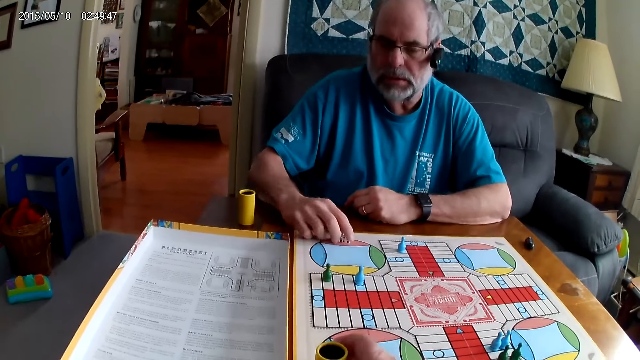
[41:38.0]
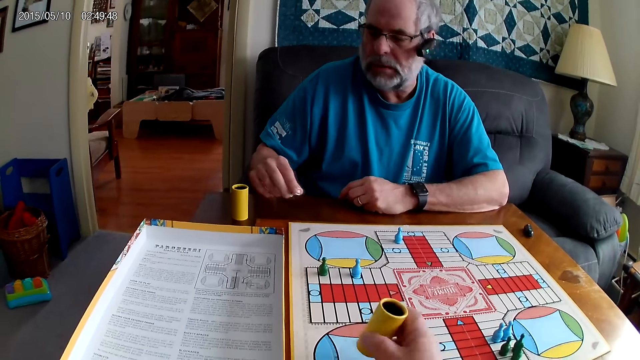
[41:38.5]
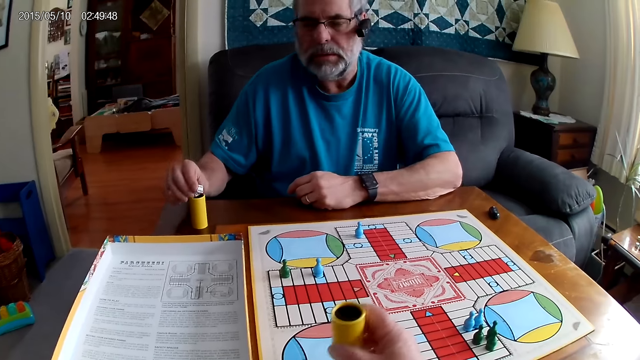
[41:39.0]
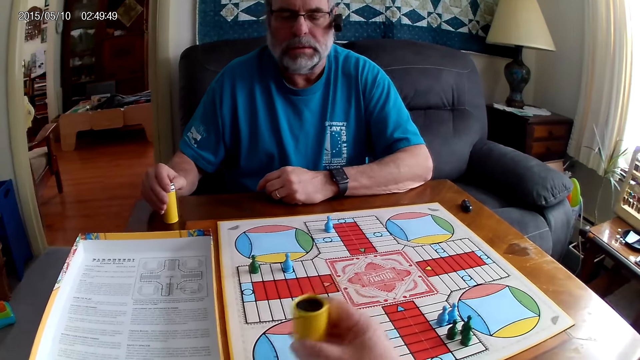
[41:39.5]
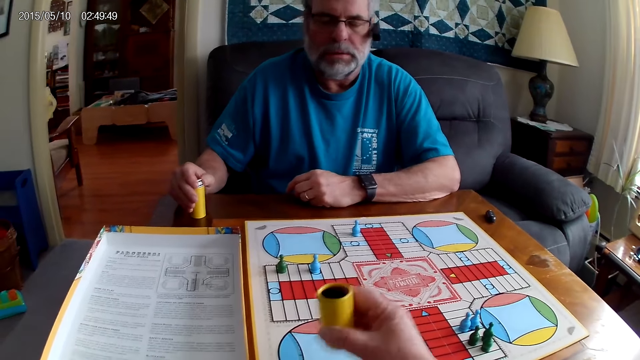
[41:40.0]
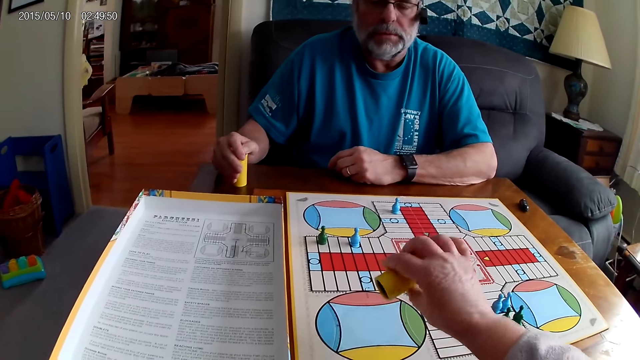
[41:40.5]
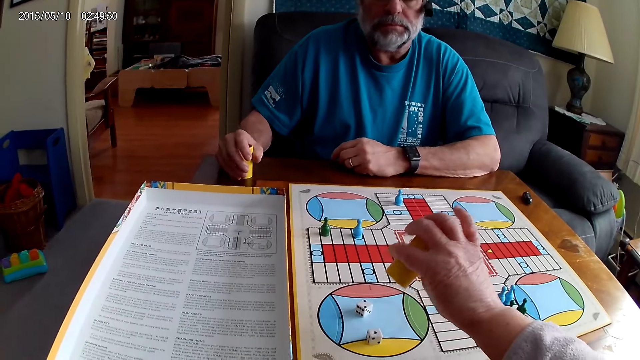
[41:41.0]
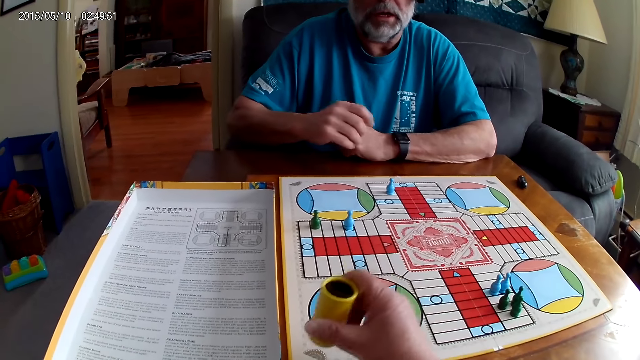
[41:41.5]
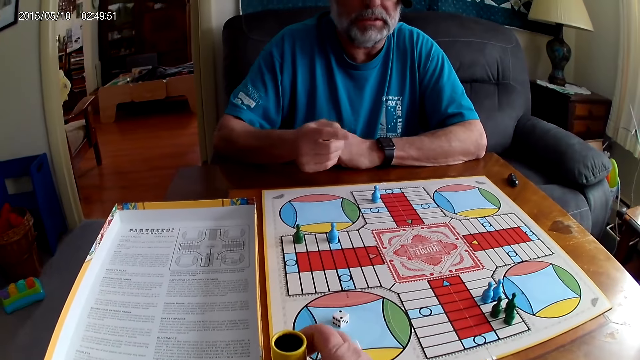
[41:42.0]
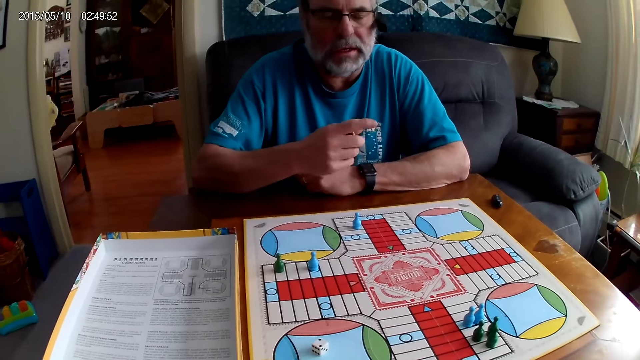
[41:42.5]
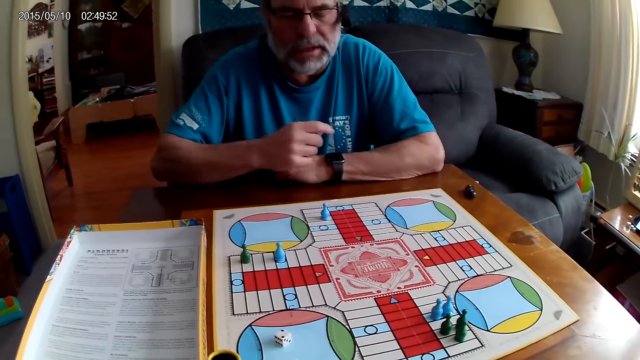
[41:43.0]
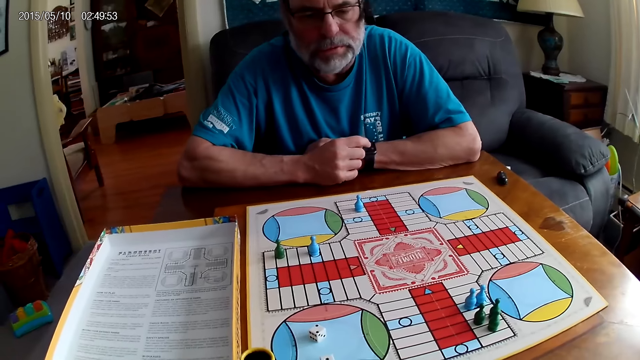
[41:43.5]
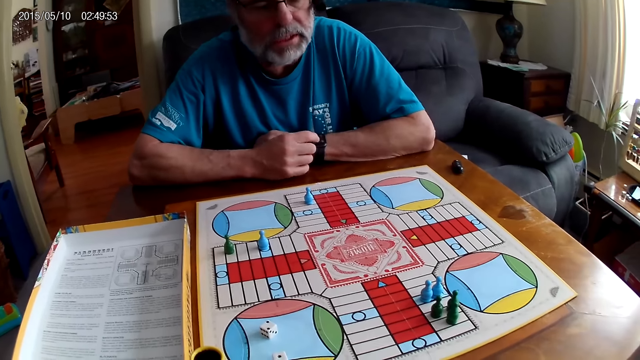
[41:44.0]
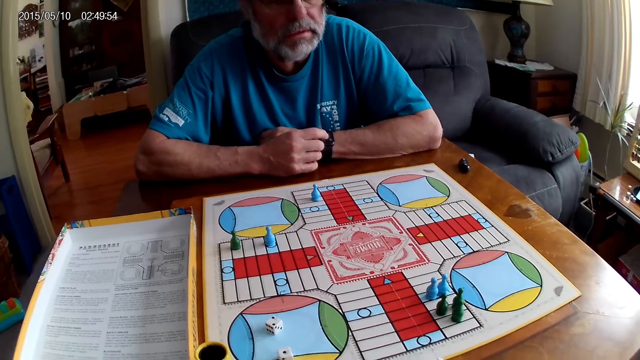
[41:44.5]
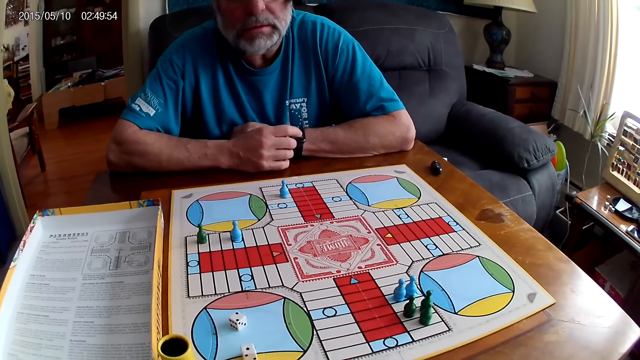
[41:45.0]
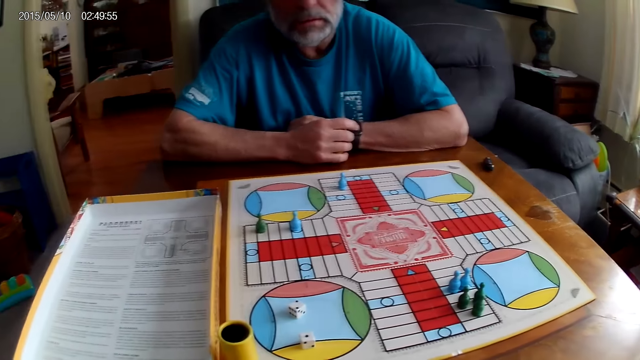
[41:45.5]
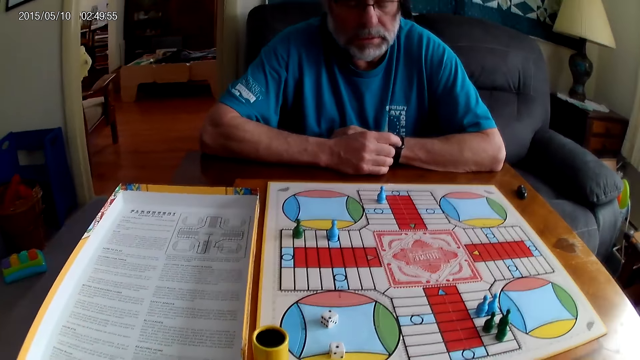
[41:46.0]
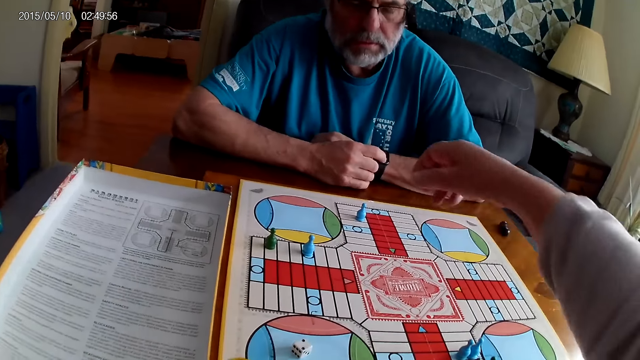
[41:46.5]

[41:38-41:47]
A man takes the dice from the Ludo board with the right hand. The camera wearer takes the container from the table with the right hand. They shake the dice in the container. The man puts the dice in the container. The man takes the container from the table with the right hand, and stares at the board. The camera wearer drops the dice from the container on the Ludo board. The man stares at the board. The camera wearer drops the container on the table. They stare at the board.

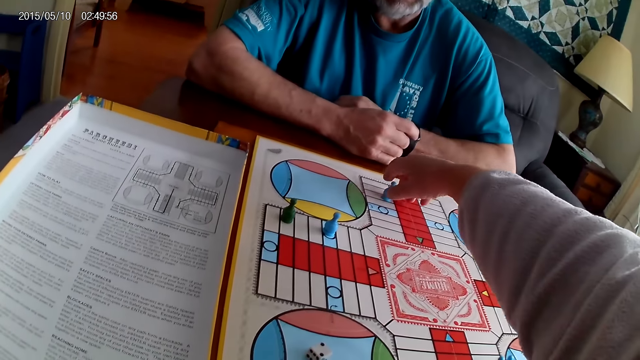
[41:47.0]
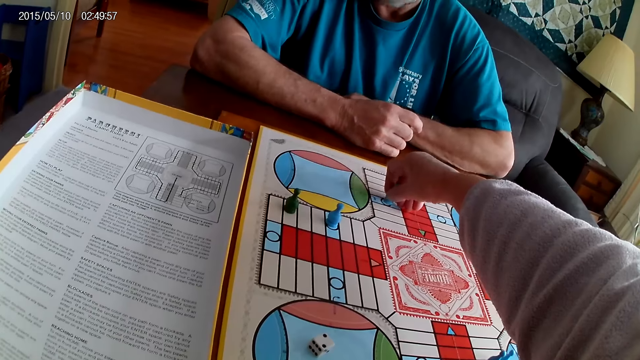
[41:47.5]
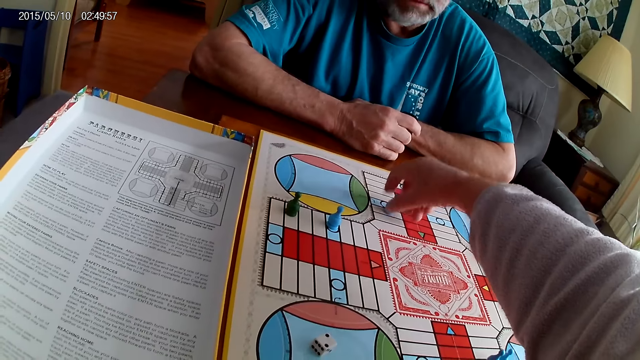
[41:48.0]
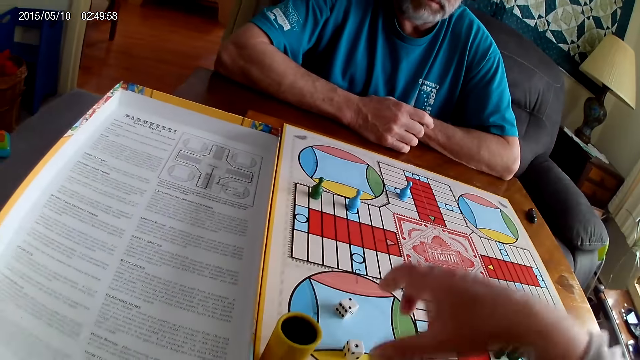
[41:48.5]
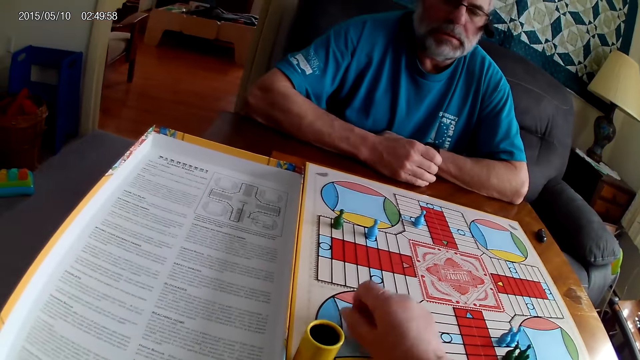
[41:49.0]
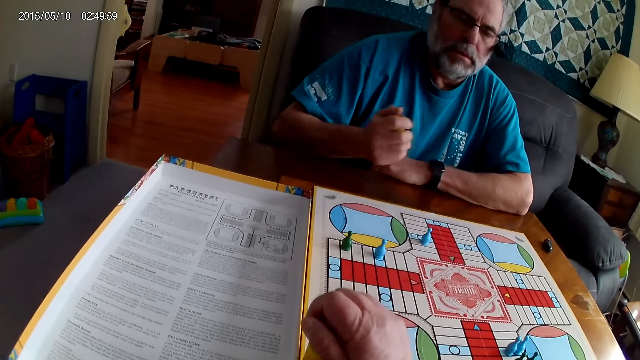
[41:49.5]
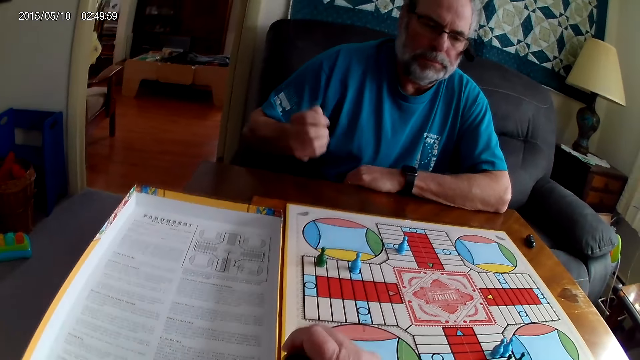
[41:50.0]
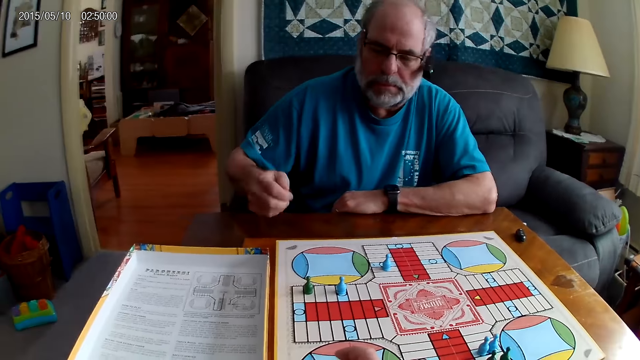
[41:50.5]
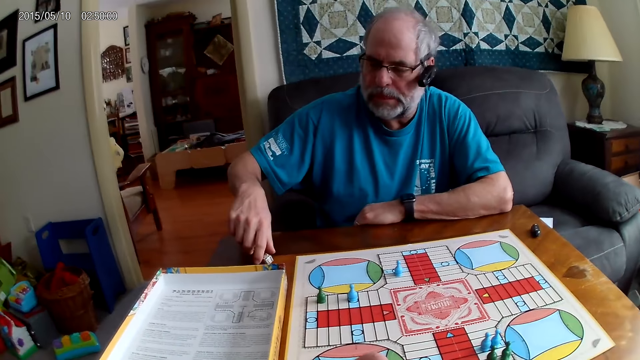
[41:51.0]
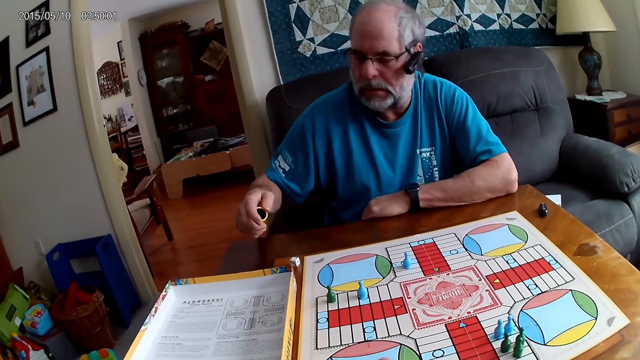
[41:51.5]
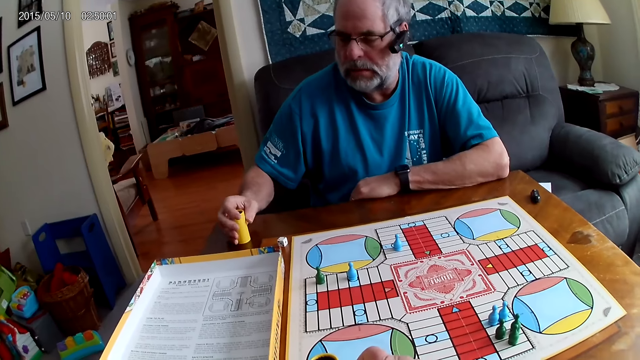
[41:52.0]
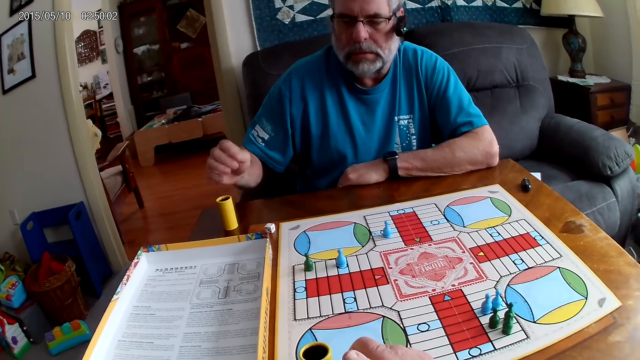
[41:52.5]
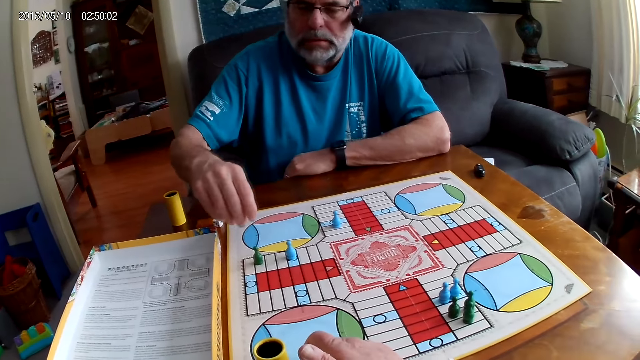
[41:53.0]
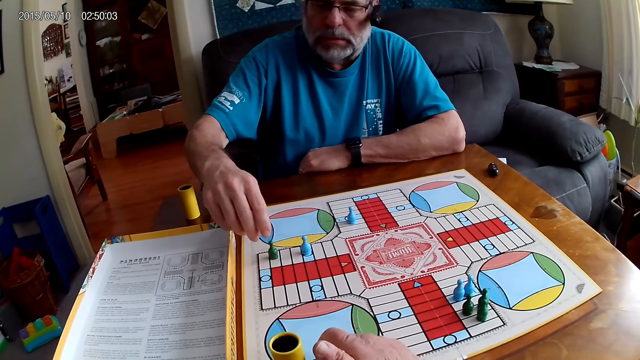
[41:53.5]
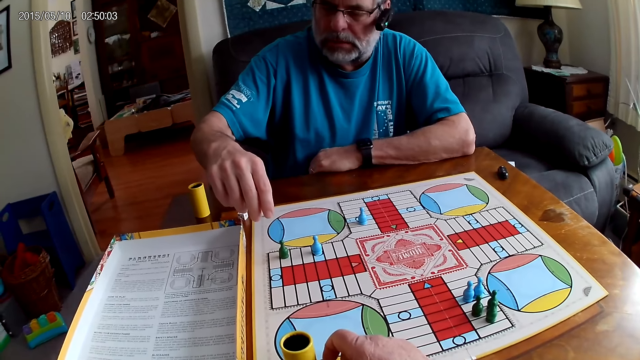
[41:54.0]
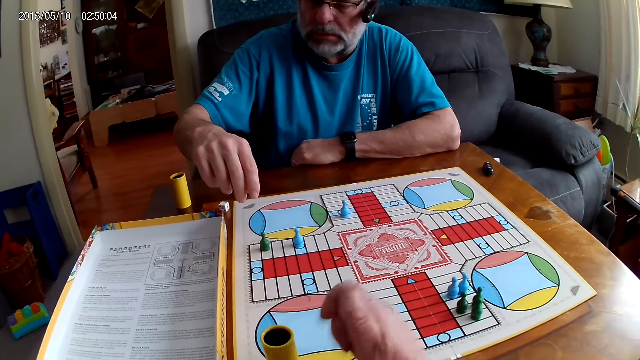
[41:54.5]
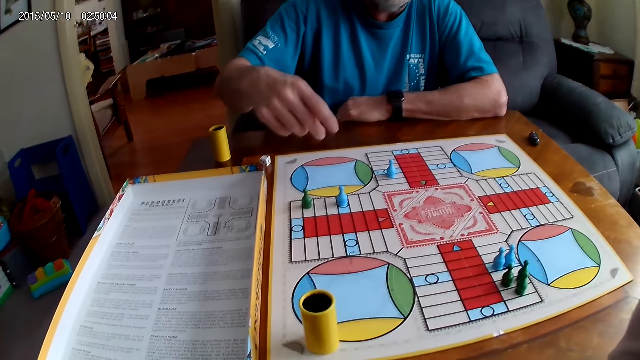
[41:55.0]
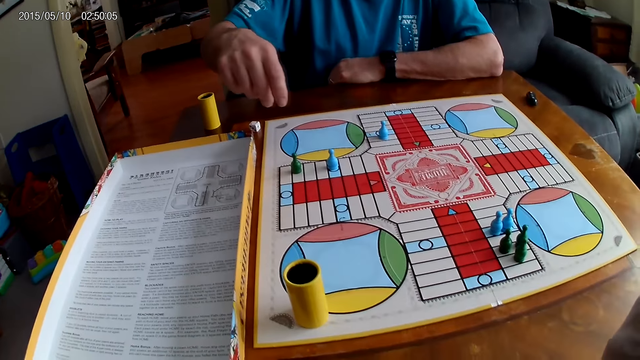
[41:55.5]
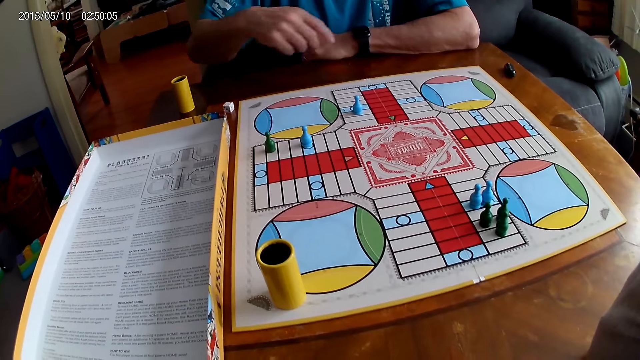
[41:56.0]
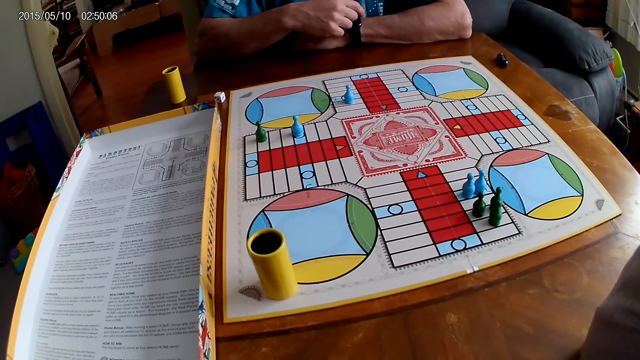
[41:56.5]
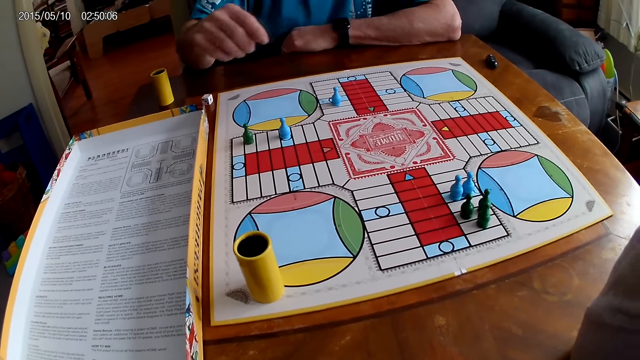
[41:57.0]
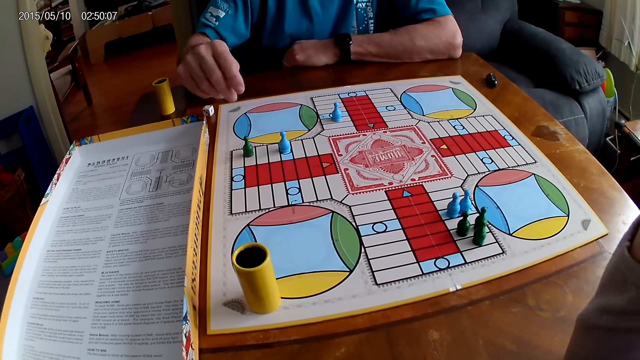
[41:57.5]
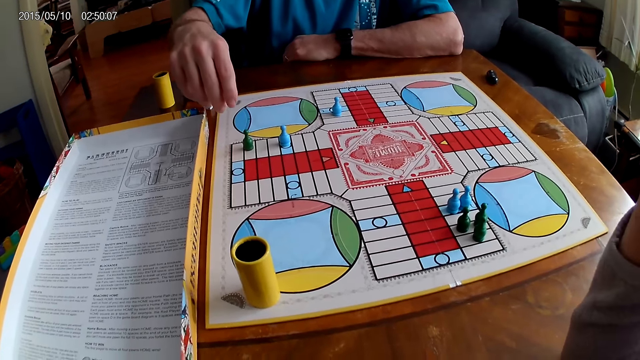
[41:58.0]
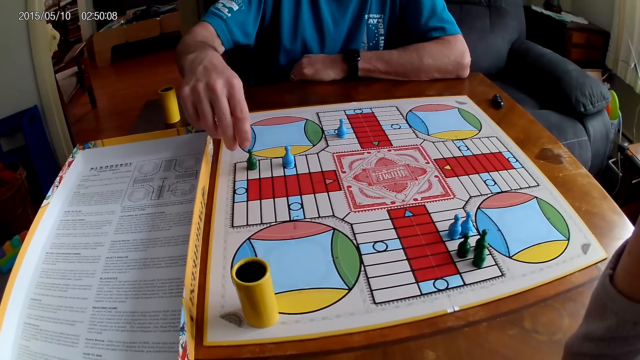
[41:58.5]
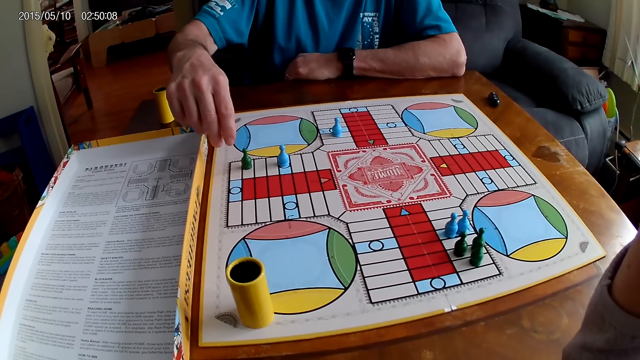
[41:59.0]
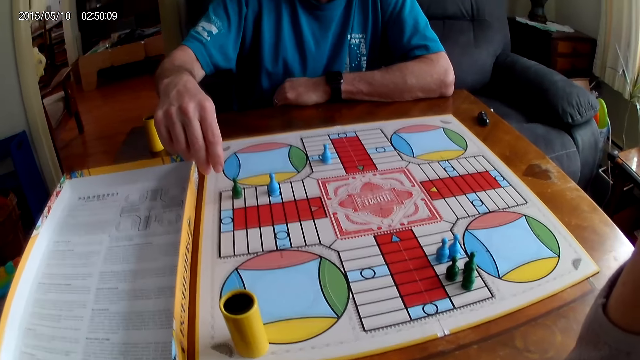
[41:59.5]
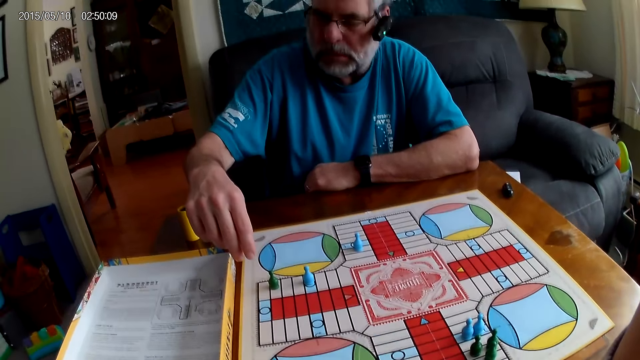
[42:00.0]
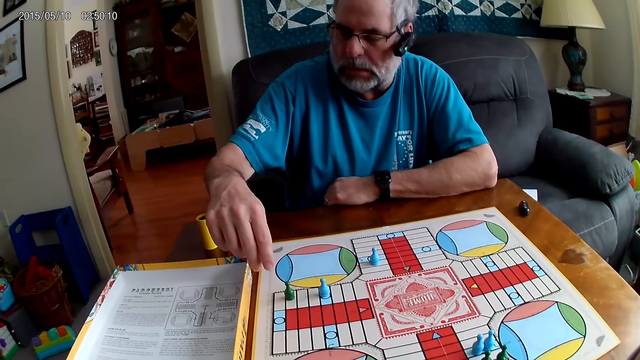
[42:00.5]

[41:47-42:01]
The camera wearer picks a Ludo pawn. They count steps on the Ludo board with a chess. A man counts steps on the Ludo board with a chess. The camera wearer moves the Ludo pawn and puts the Ludo pawn on the board. They take the dice from the Ludo board with the right hand, and put the dice in the container. The man shakes the dice in the right hand. The camera wearer stares at the board. The man drops the dice from the container on the table, and drops the container on the table. The man stretches the hand. The camera wearer raises the hand. They stare at the board. The man stares at the board.
